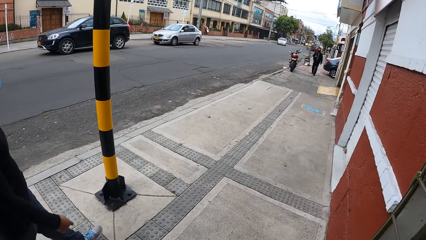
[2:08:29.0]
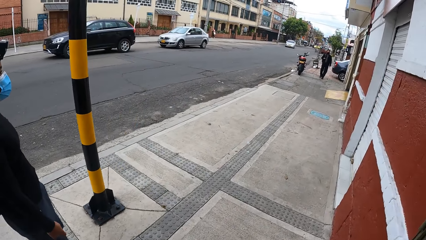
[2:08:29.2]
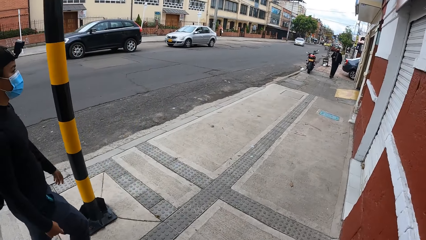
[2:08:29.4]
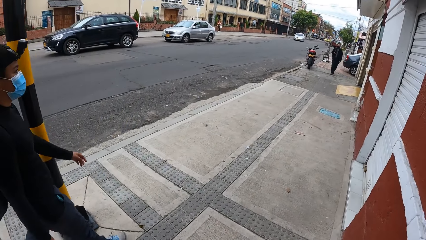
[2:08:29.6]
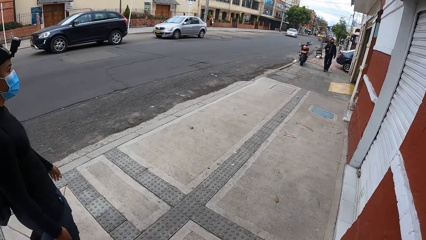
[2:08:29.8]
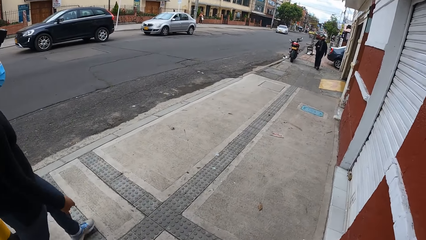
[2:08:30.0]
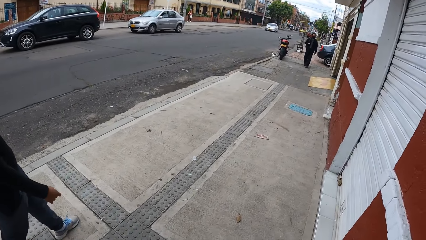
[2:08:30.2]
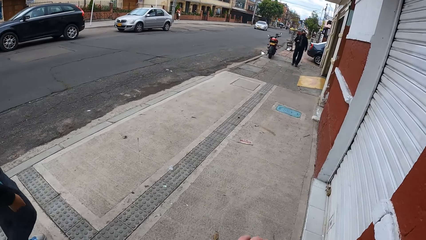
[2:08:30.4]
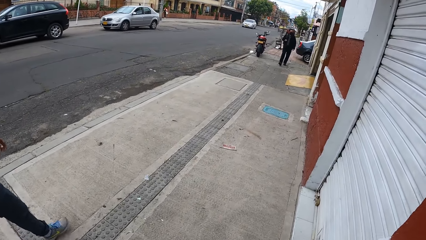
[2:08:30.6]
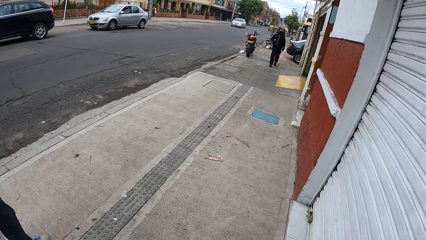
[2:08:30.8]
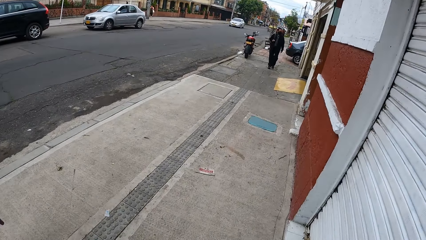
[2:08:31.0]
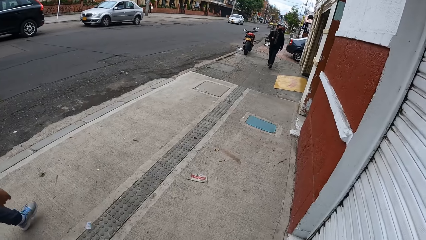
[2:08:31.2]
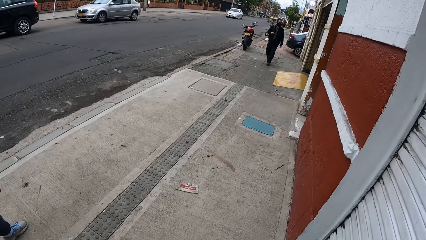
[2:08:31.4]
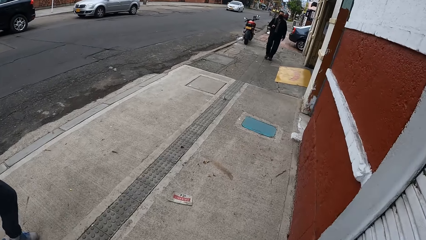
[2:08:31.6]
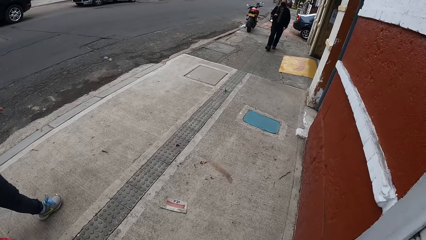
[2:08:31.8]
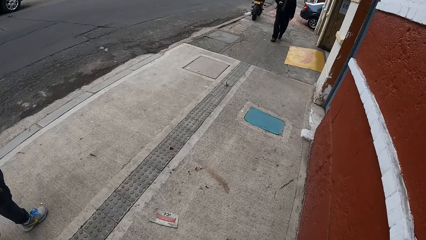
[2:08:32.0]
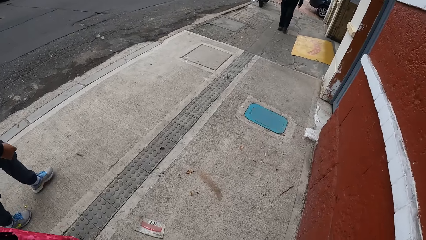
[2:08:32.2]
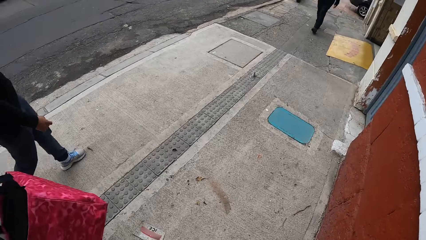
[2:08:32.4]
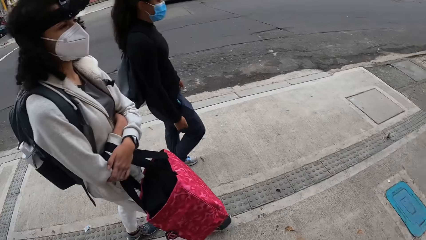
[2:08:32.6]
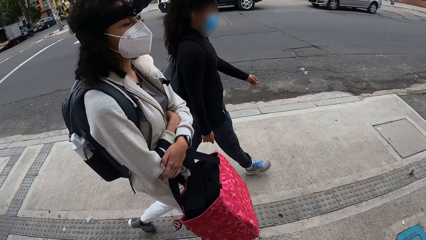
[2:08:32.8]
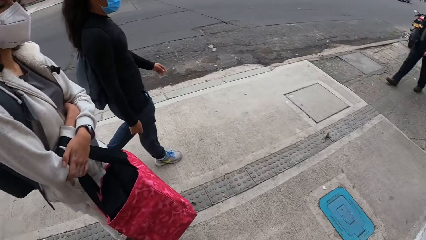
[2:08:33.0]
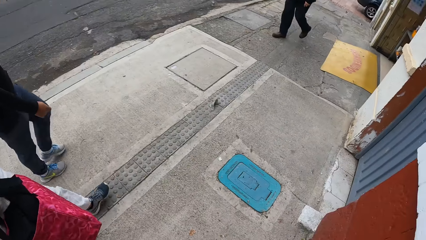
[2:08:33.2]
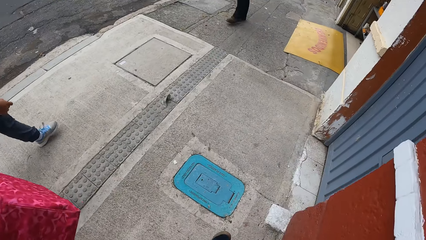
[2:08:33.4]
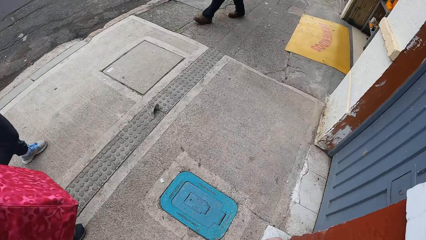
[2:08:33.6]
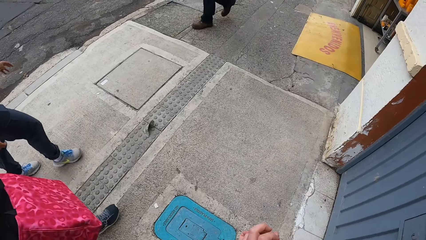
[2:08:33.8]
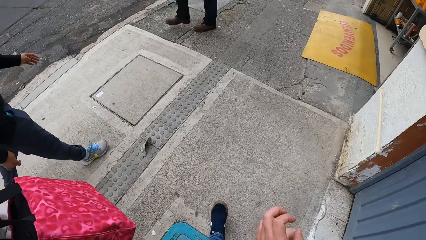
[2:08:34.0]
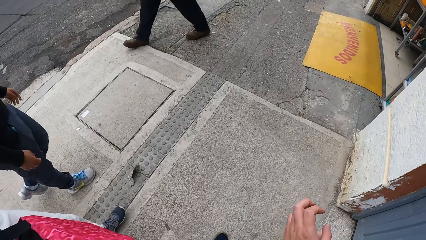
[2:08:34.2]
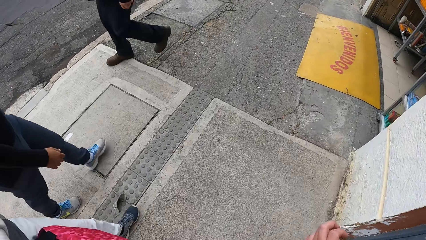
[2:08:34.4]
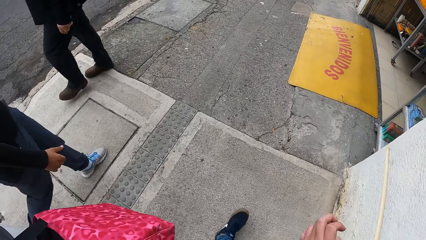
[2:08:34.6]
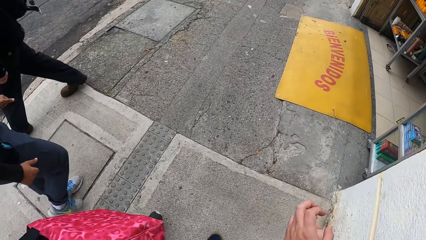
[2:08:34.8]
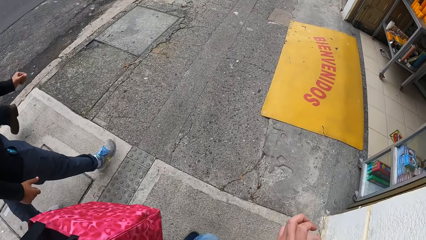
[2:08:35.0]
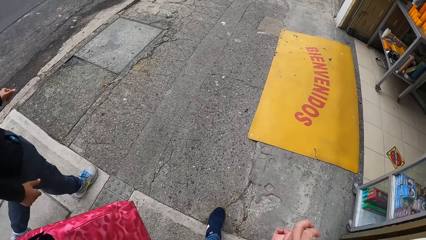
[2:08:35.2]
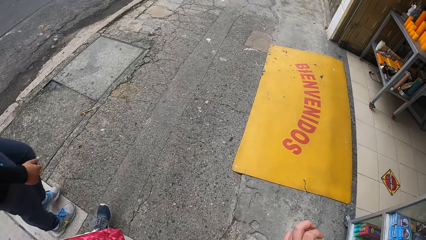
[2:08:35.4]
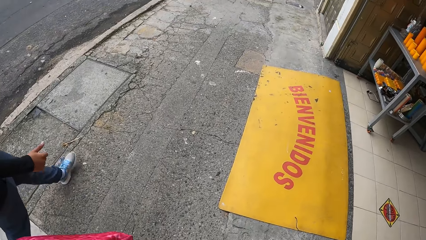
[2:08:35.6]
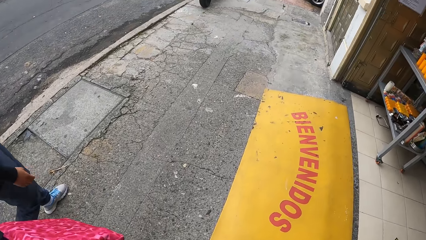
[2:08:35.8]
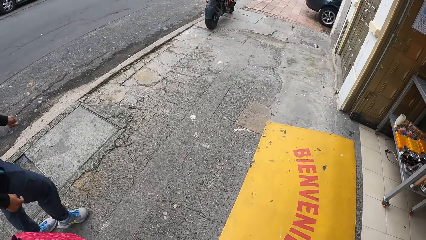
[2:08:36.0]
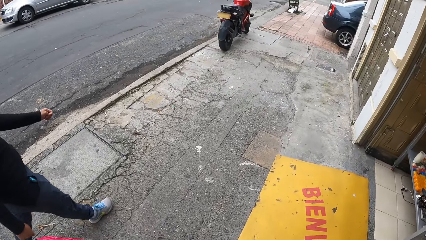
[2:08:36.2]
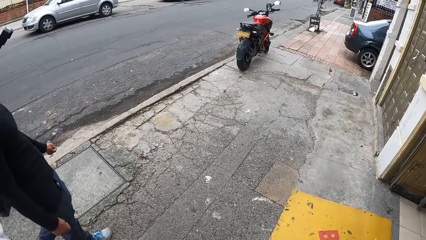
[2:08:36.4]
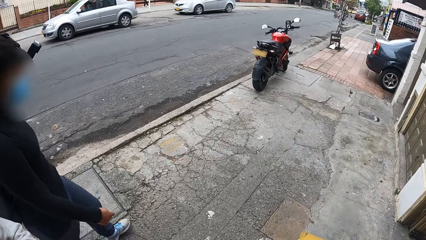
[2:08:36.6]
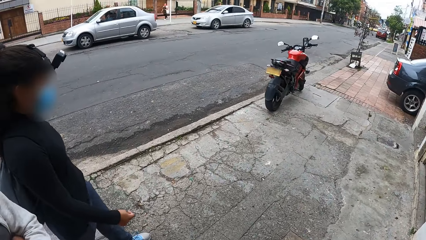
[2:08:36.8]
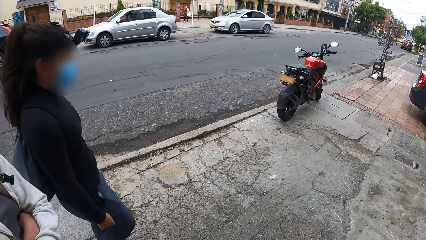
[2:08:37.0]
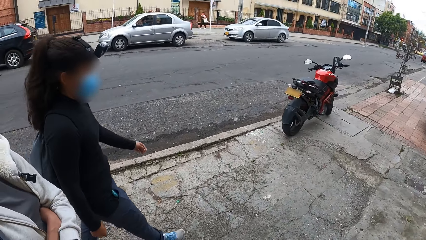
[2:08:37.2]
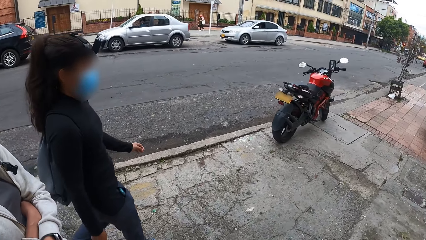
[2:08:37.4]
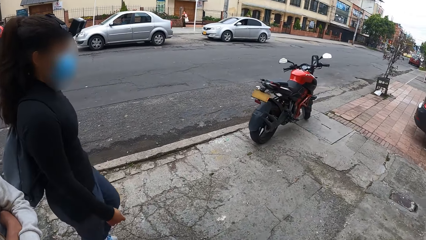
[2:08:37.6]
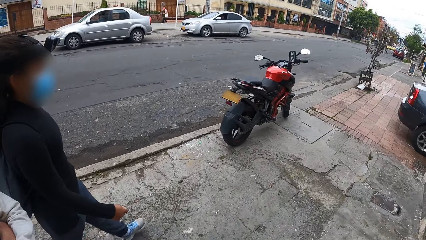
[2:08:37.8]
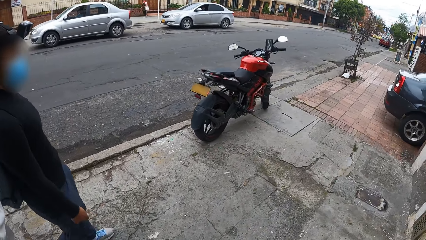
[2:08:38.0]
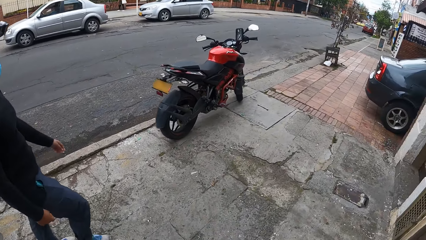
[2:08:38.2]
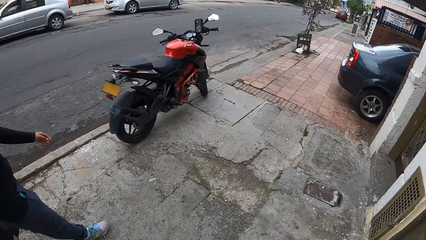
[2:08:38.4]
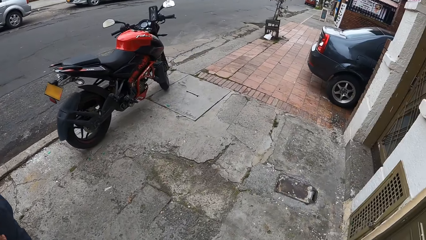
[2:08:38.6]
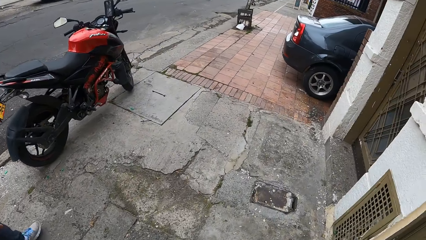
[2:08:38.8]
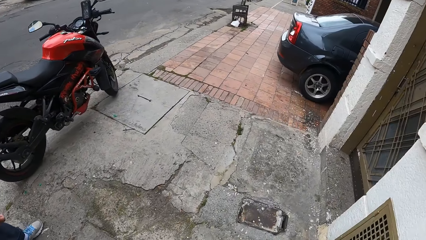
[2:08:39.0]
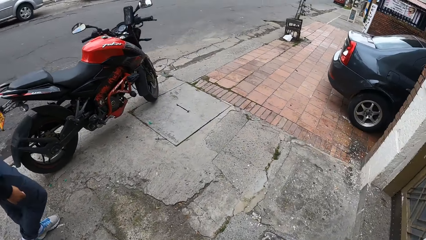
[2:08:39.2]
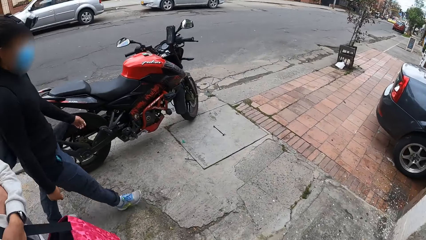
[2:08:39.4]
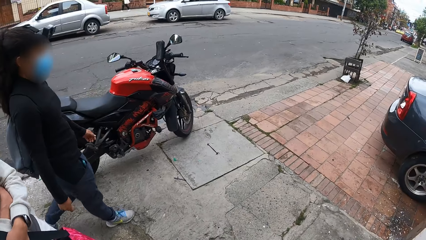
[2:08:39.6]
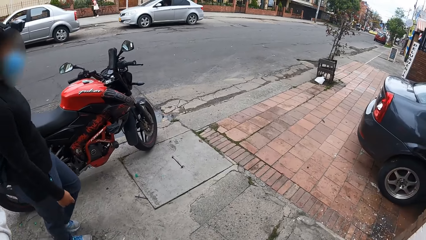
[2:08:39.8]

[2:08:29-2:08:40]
A man walks past the camera wearer.

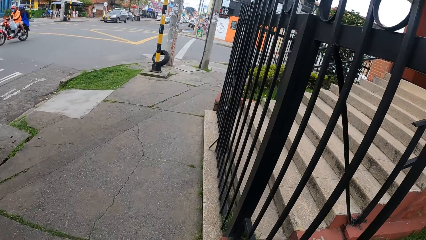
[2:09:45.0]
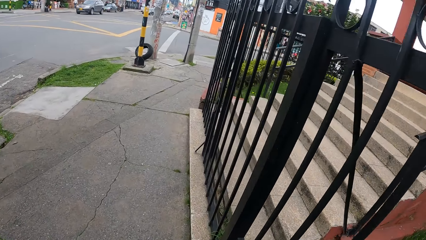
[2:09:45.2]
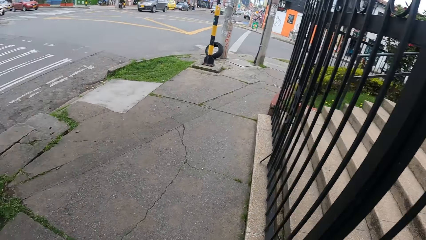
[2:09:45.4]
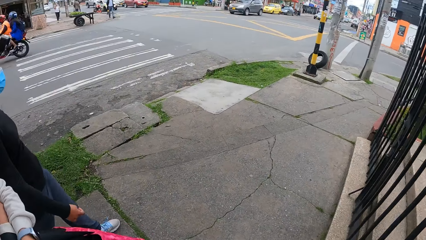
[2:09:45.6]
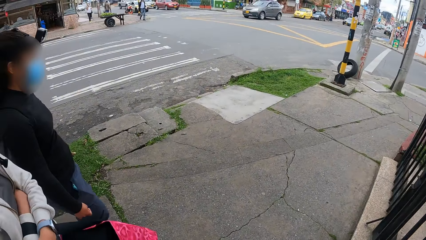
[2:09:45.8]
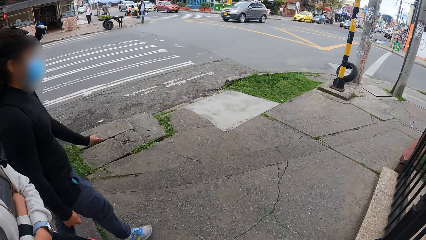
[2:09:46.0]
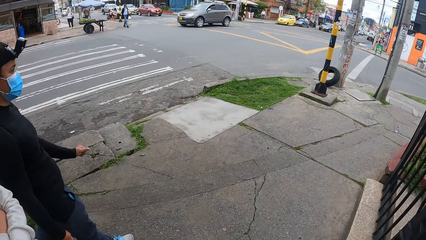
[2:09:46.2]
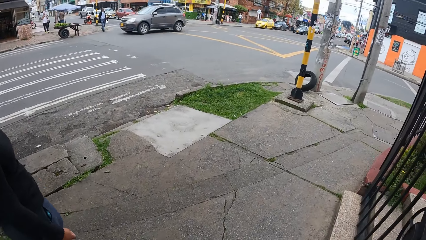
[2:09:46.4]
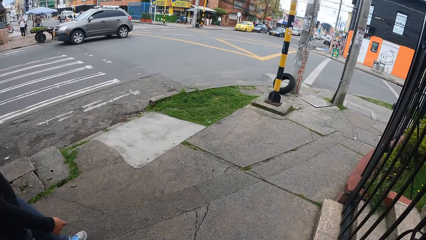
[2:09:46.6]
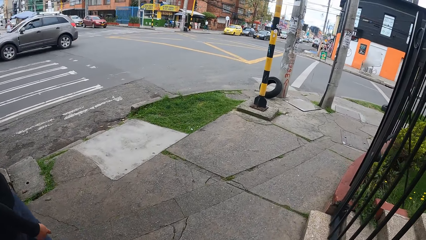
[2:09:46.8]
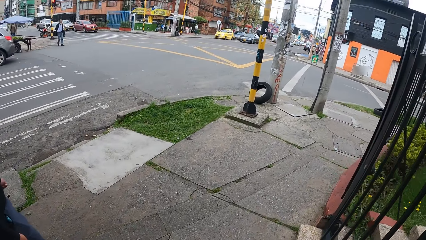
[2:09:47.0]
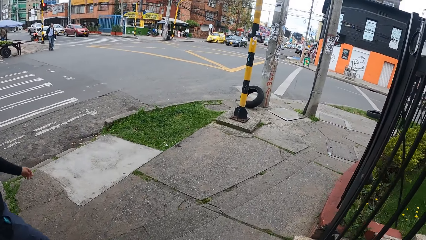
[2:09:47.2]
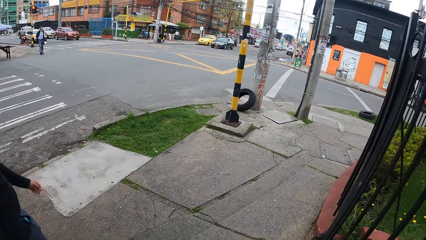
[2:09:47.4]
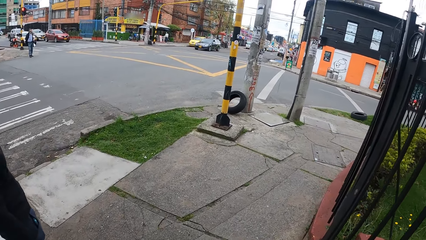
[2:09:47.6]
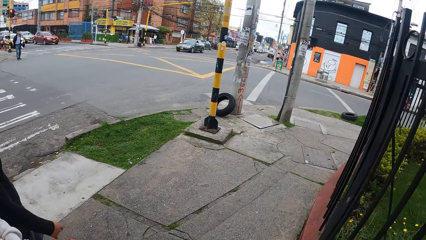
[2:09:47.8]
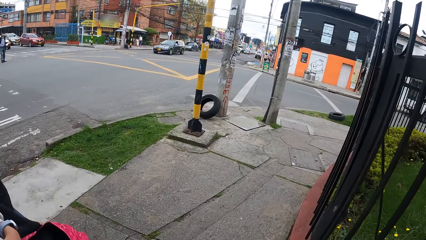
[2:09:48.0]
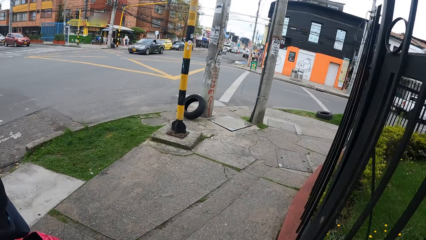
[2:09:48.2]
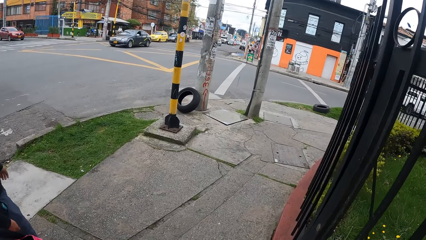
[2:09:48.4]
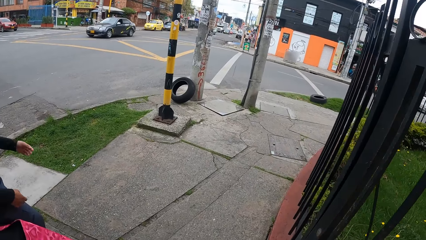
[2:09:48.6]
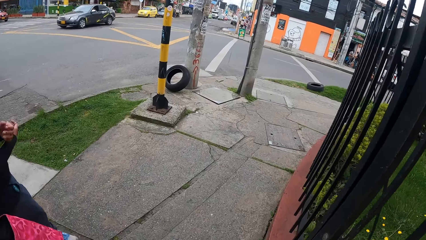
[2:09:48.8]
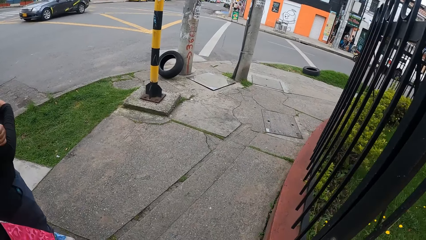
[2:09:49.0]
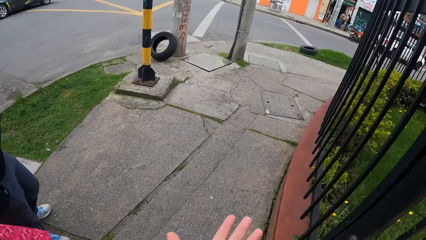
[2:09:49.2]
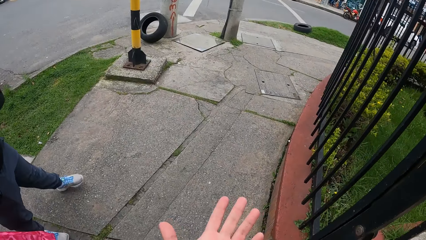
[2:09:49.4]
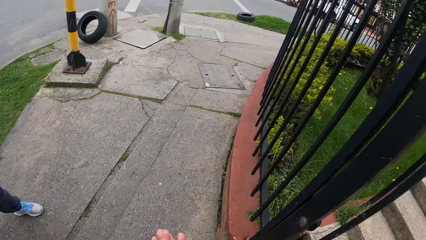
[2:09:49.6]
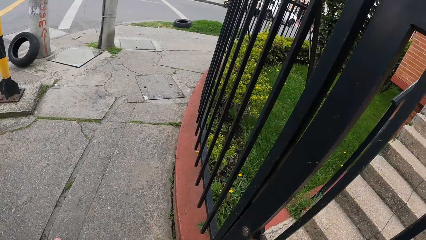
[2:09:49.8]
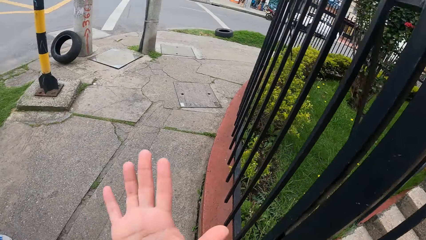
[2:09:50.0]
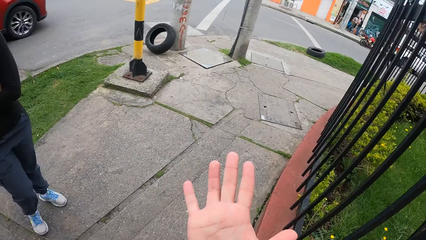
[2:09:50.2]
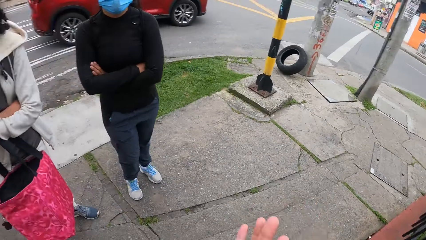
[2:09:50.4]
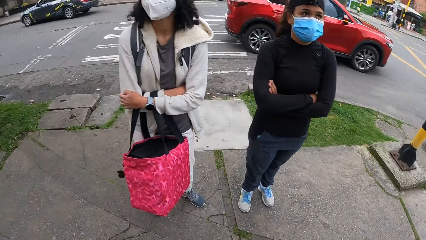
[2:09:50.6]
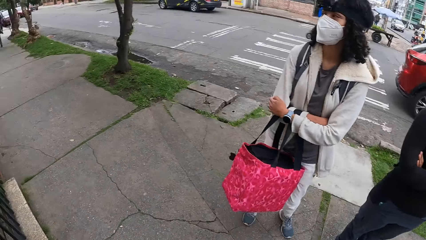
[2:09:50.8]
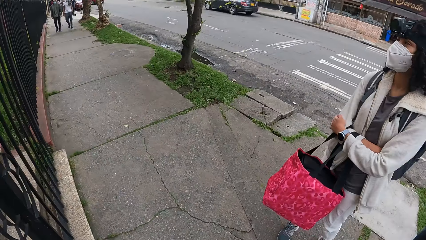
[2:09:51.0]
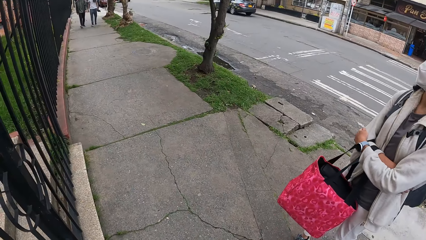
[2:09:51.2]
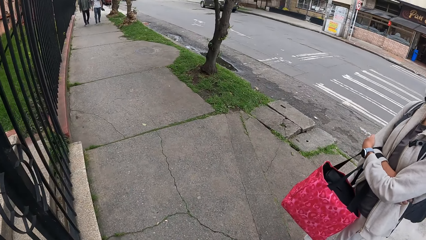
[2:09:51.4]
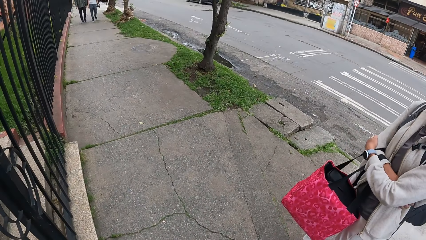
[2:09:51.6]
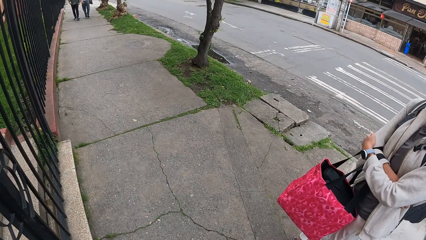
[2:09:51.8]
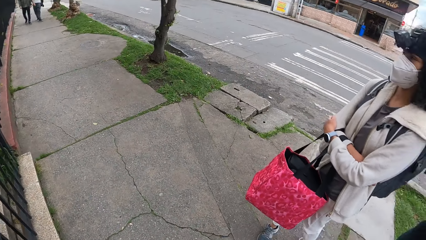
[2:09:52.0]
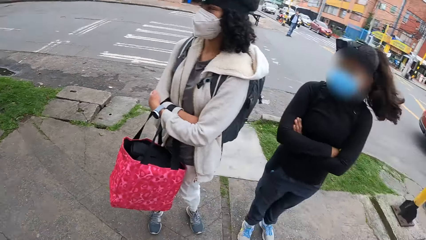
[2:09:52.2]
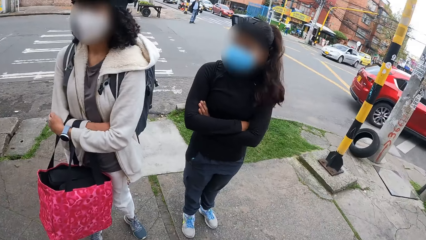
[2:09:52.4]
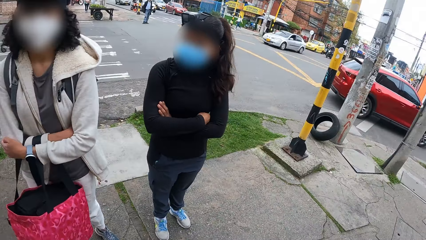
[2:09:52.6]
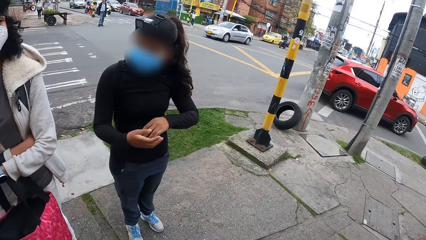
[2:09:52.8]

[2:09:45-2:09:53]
The camera wearer looks around.
